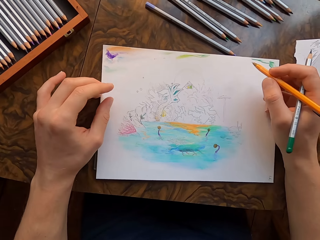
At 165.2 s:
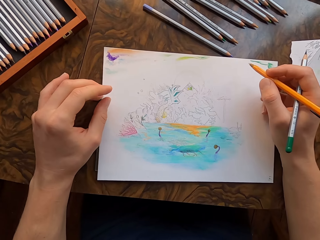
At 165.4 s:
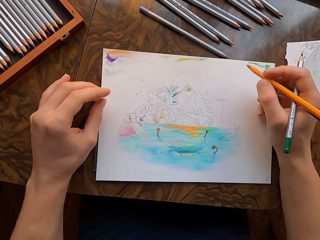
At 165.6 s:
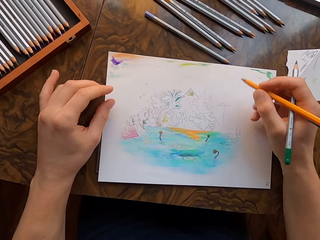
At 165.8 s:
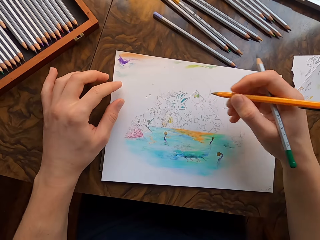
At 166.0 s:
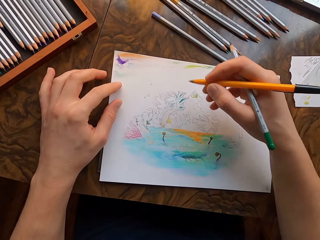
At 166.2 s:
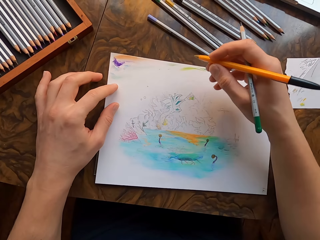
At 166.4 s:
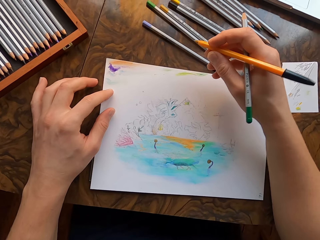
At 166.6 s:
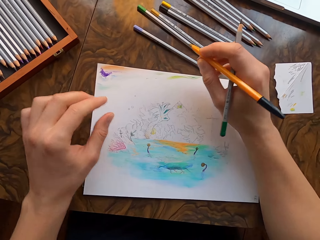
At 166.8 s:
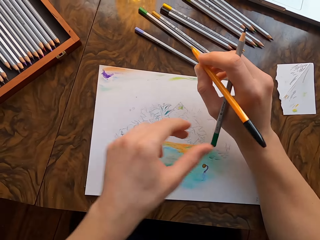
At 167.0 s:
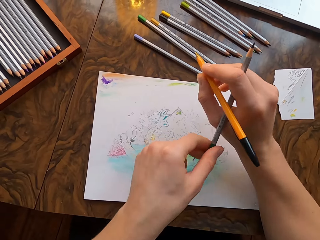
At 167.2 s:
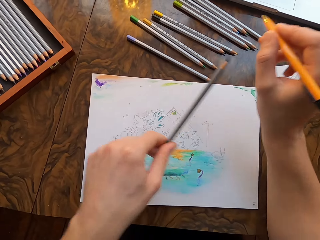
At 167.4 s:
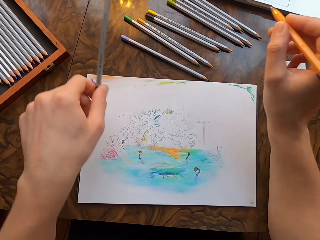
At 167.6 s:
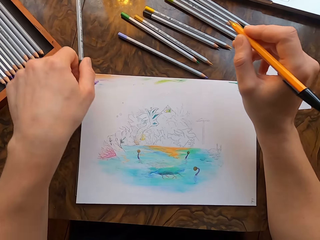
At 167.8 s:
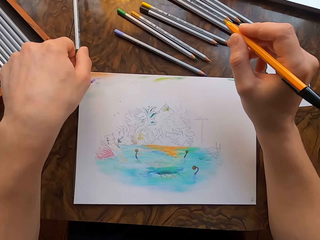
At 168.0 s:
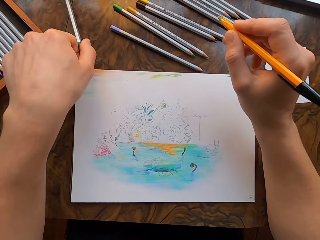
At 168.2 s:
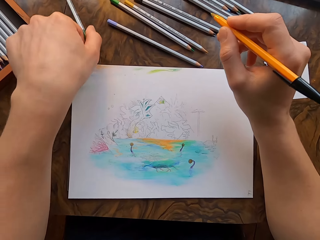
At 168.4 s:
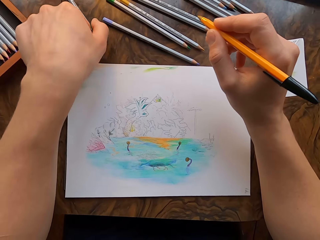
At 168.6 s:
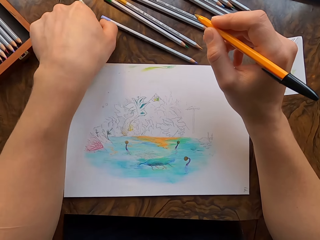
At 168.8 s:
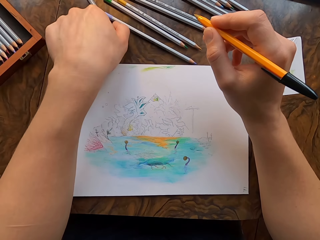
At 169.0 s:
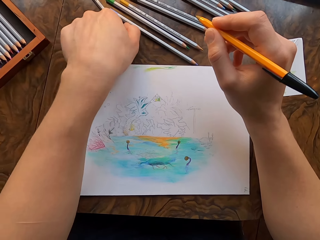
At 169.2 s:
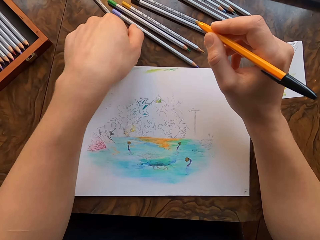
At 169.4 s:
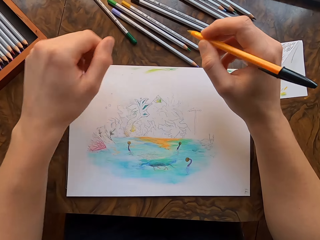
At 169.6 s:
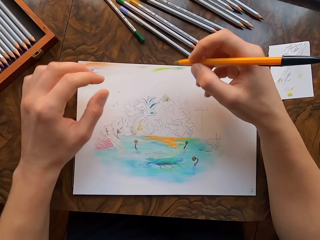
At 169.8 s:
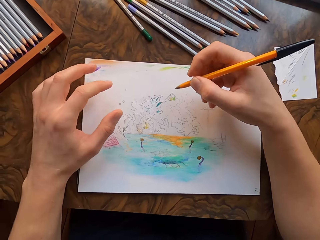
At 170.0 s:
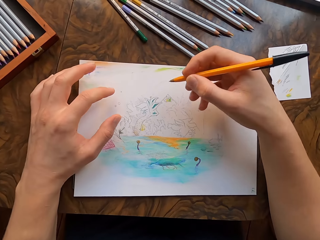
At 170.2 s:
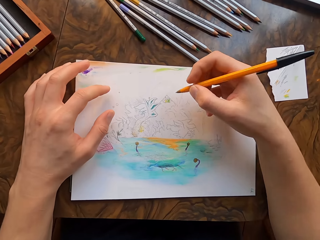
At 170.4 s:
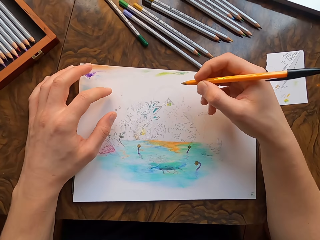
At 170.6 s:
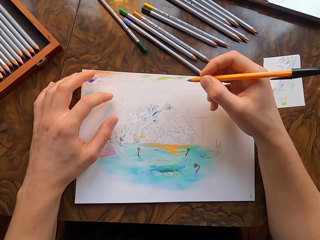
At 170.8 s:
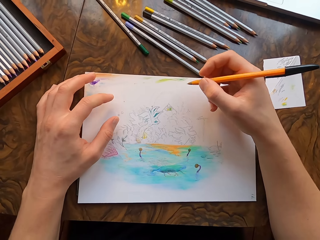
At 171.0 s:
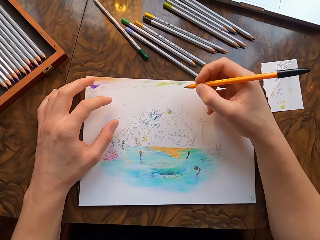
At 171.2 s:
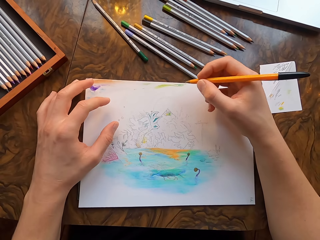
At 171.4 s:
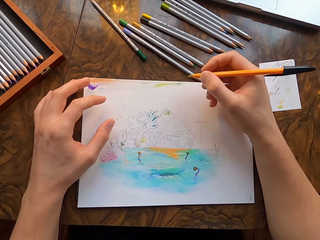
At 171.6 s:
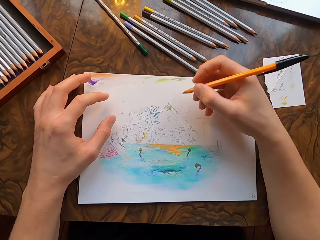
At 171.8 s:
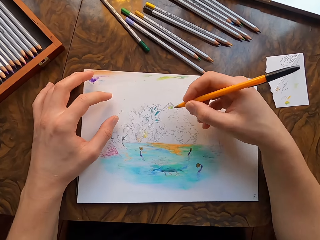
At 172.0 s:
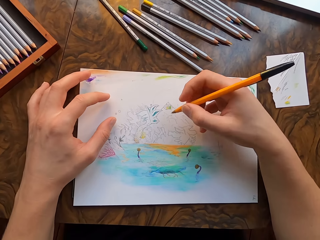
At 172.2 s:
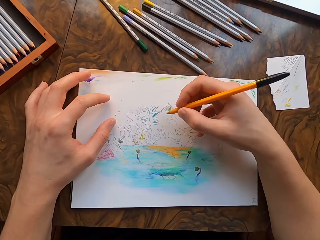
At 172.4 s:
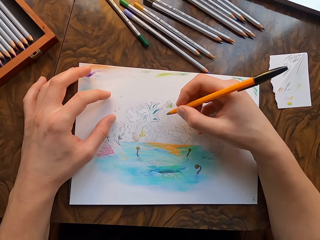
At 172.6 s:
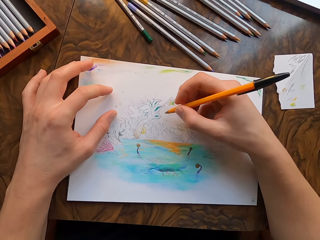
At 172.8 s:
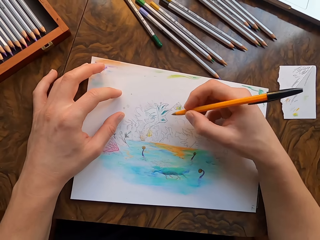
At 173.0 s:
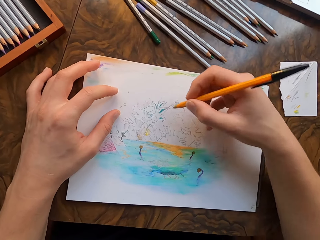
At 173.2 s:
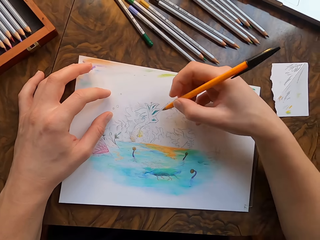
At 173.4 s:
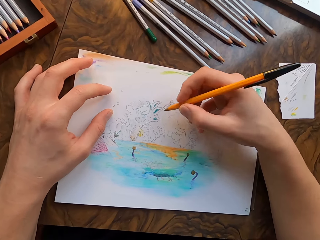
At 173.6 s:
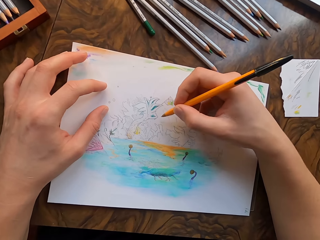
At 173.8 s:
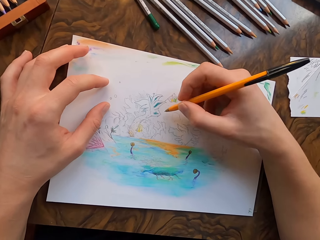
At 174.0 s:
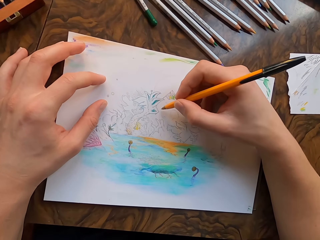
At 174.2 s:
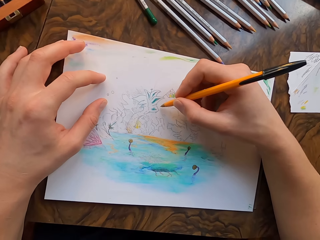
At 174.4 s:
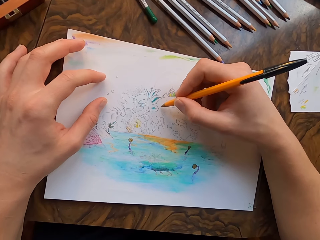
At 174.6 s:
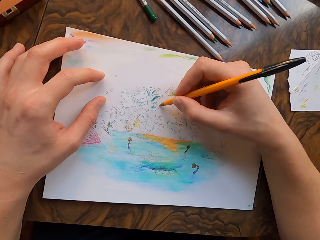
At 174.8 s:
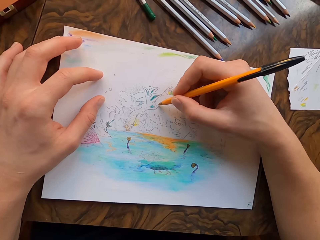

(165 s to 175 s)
The camera wearer holds the drawing paper with his left hand. He picks up the pencil with his left hand and places the drawing pencil on the table. He holds the drawing paper with his left hand.

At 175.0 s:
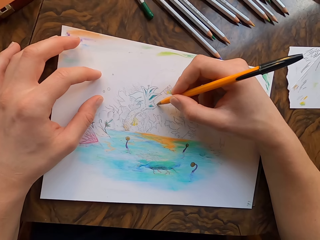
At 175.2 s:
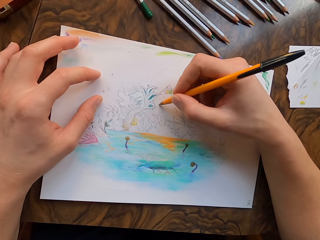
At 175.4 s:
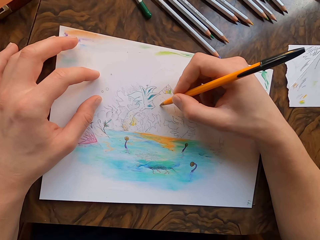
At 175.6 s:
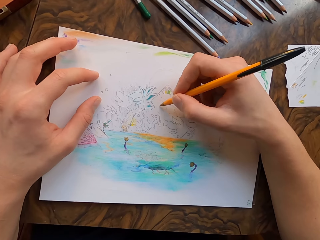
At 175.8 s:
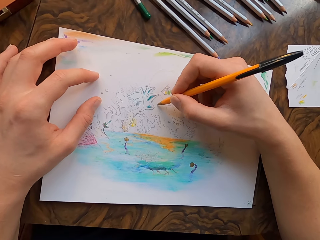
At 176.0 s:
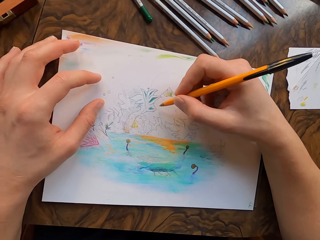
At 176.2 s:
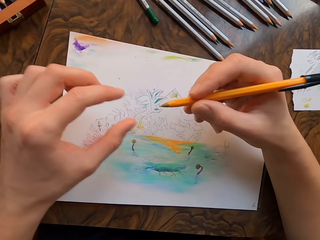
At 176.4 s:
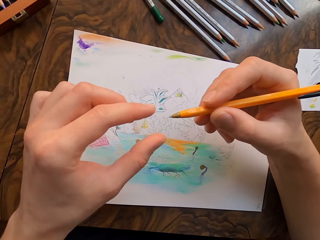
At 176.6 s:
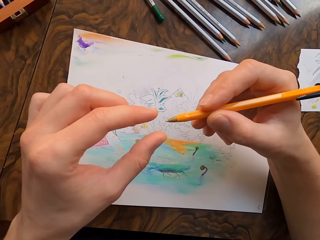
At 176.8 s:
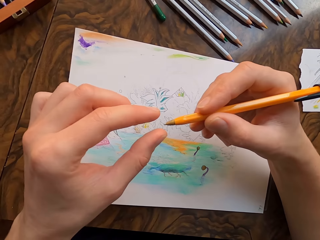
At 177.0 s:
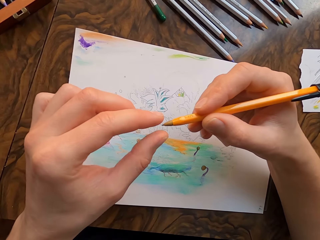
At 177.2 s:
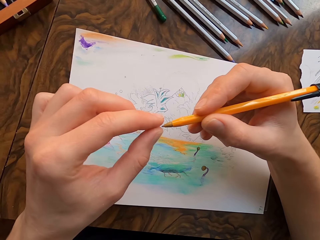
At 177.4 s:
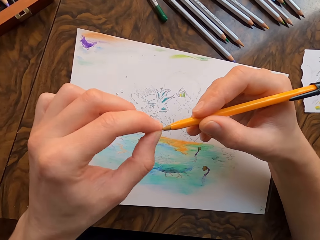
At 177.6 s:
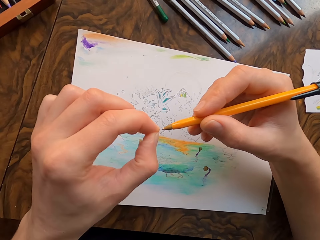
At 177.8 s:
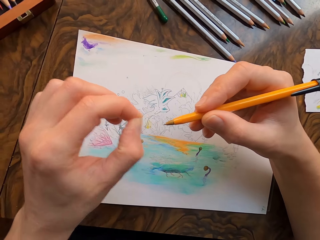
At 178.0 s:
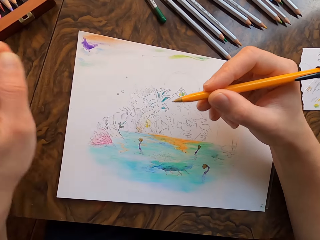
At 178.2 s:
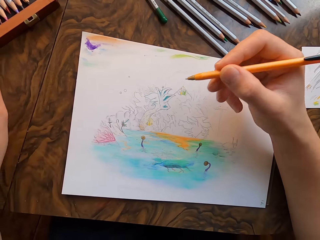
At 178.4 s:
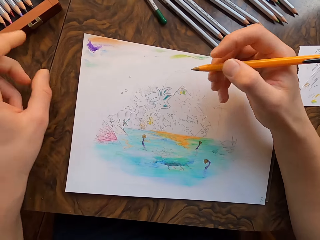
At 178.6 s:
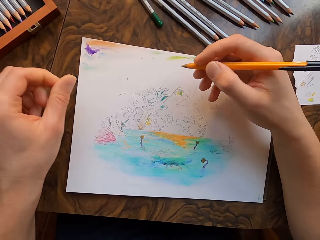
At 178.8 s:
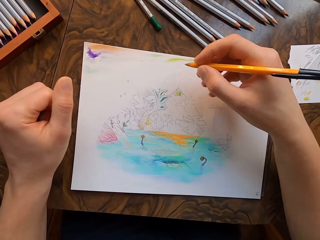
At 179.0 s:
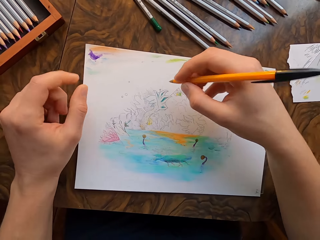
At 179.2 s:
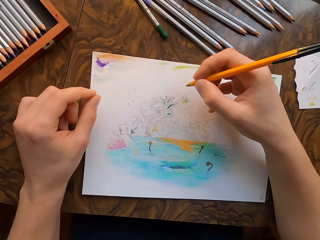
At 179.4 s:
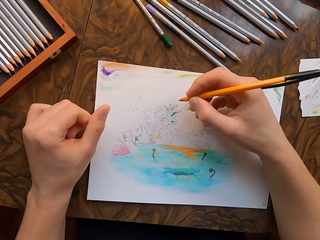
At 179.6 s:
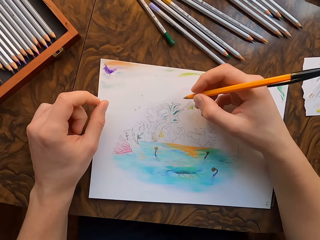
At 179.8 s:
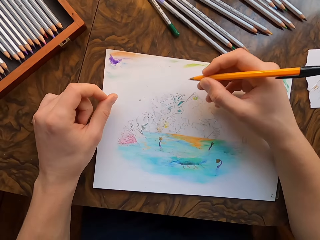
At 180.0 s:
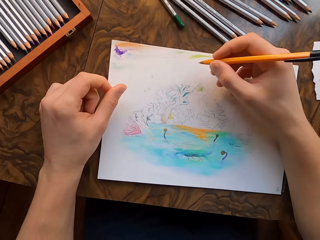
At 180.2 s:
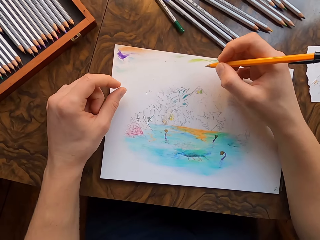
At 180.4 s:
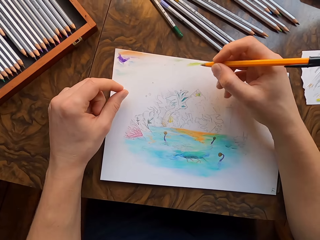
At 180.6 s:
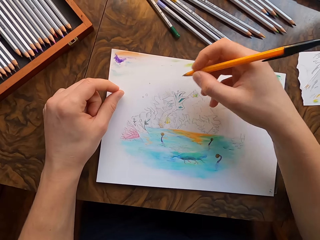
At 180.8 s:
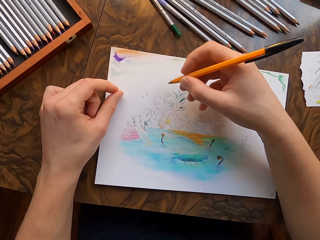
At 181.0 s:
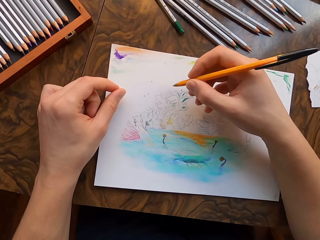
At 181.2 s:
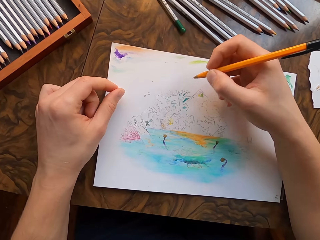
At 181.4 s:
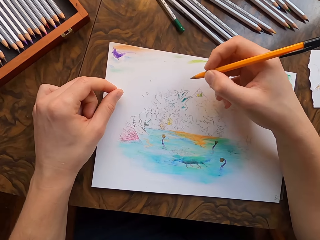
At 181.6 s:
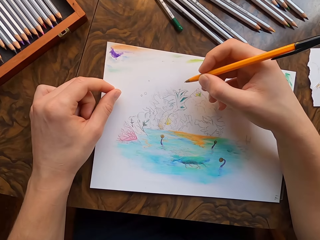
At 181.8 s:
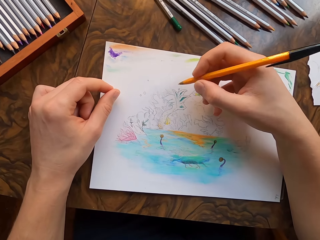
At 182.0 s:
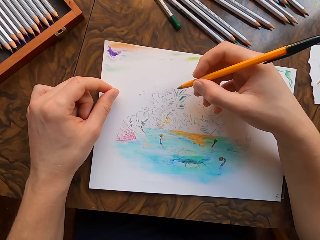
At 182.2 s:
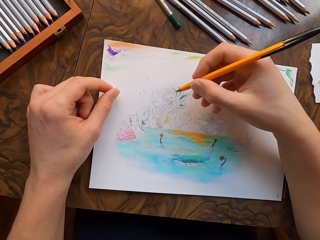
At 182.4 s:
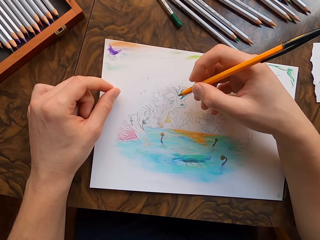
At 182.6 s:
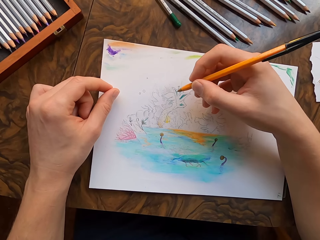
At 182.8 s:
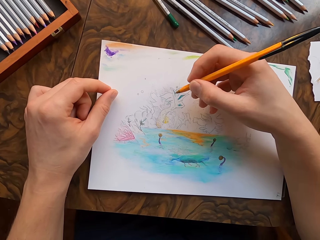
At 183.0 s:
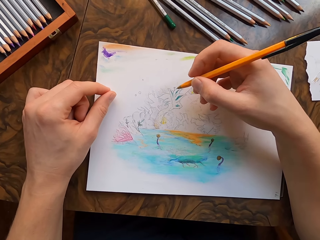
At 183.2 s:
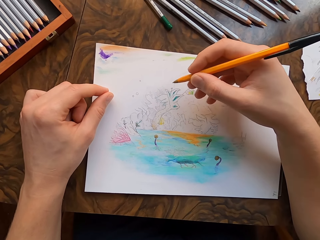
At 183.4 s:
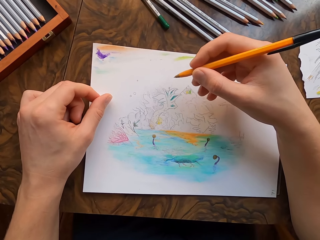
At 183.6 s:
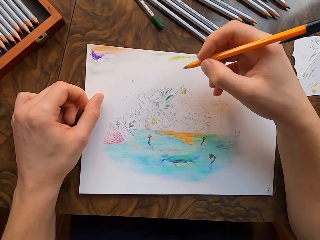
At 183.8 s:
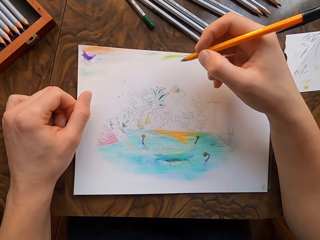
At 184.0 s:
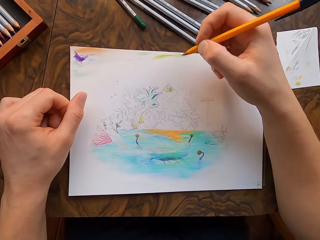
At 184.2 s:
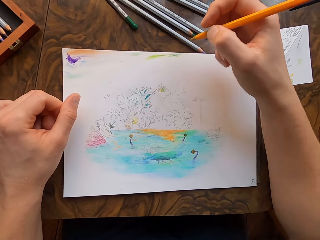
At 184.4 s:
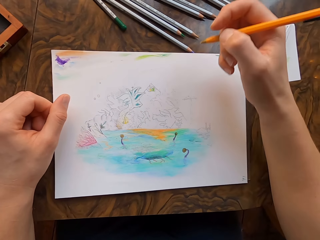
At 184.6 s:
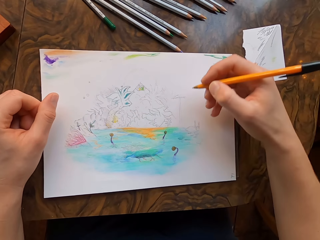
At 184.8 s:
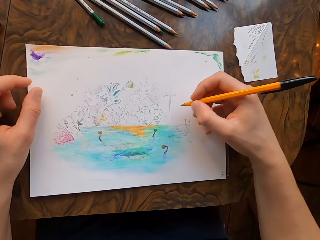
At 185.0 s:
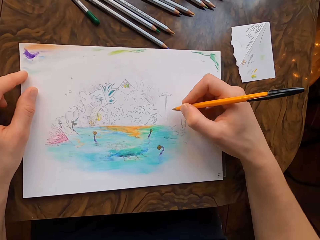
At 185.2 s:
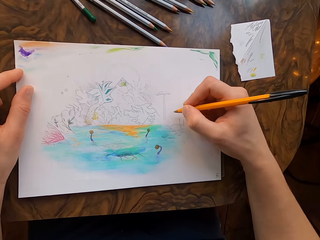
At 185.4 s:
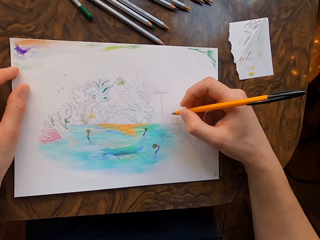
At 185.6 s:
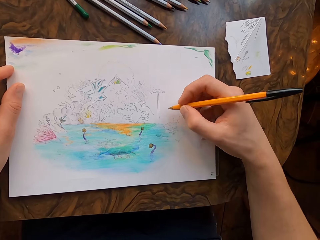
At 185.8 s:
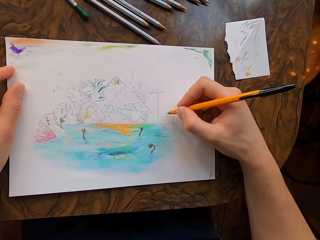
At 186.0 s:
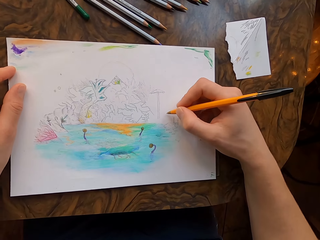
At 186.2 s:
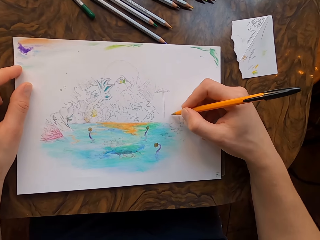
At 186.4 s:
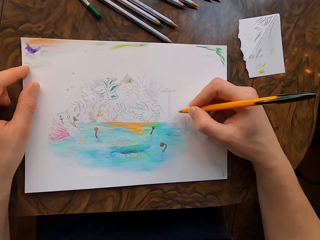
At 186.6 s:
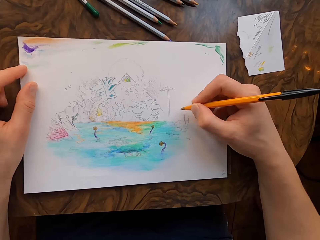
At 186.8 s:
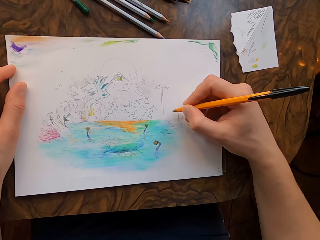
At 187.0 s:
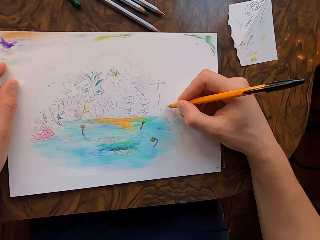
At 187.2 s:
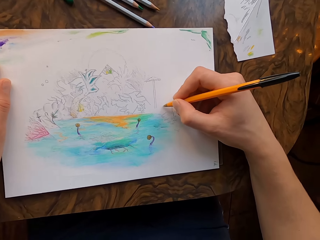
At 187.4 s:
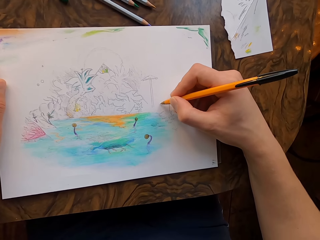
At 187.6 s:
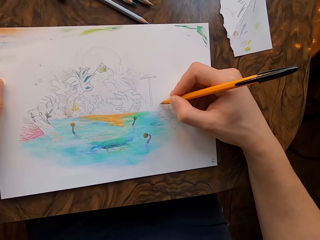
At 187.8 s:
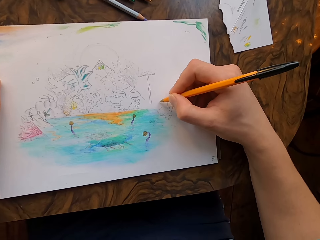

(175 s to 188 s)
The camera wearer draws on the drawing paper with the pen in his hand. He removes something on the tip of the pen. He throws something. He rubs his fingers together. He moves his right hand. He draws on the drawing paper with the pen in his hand.
